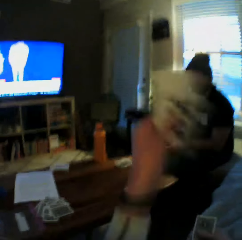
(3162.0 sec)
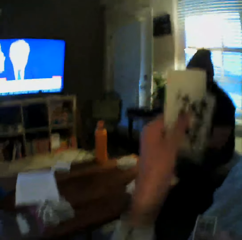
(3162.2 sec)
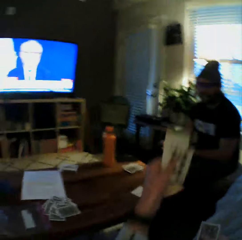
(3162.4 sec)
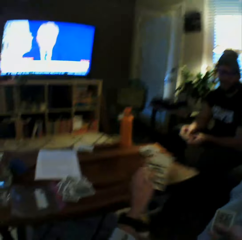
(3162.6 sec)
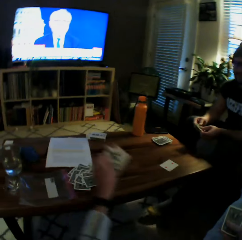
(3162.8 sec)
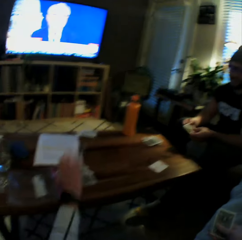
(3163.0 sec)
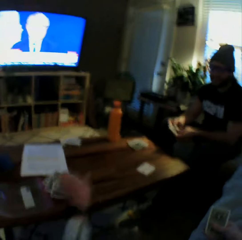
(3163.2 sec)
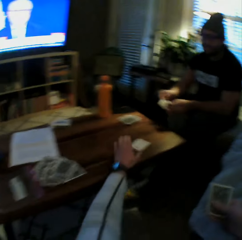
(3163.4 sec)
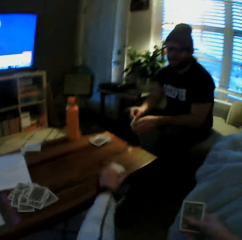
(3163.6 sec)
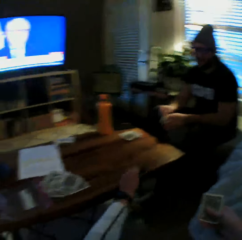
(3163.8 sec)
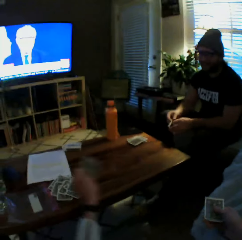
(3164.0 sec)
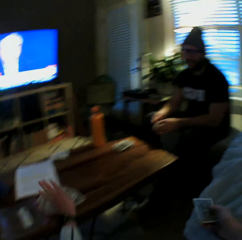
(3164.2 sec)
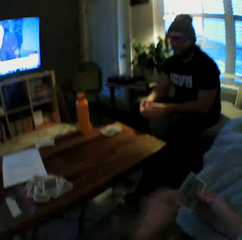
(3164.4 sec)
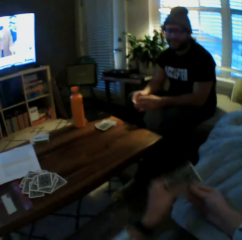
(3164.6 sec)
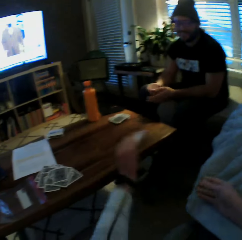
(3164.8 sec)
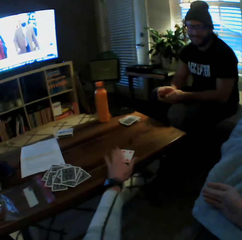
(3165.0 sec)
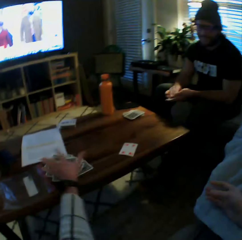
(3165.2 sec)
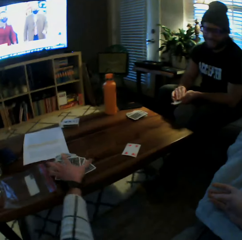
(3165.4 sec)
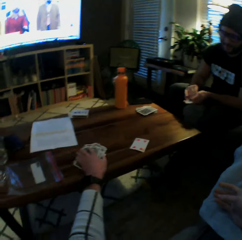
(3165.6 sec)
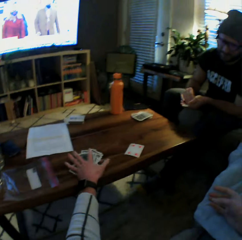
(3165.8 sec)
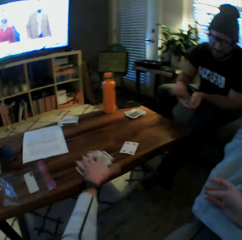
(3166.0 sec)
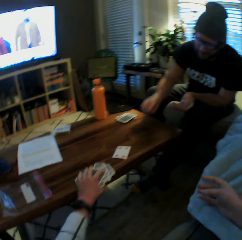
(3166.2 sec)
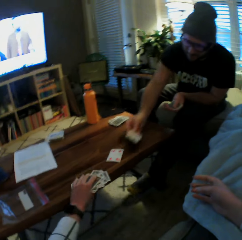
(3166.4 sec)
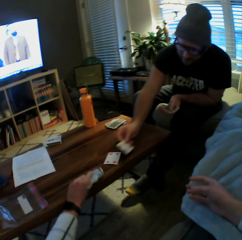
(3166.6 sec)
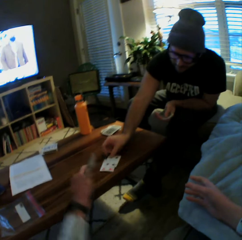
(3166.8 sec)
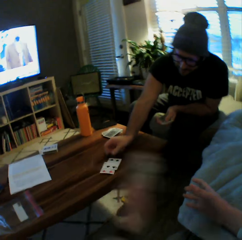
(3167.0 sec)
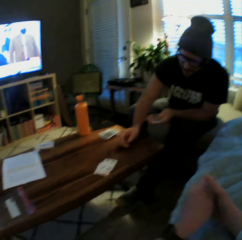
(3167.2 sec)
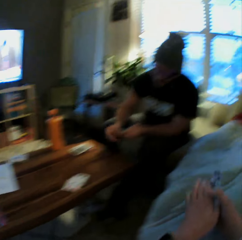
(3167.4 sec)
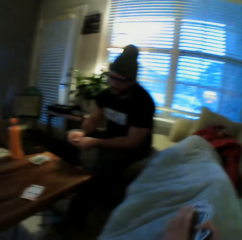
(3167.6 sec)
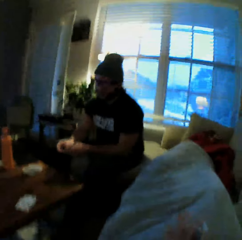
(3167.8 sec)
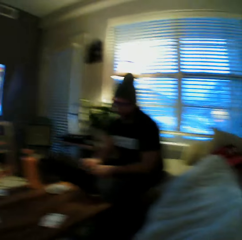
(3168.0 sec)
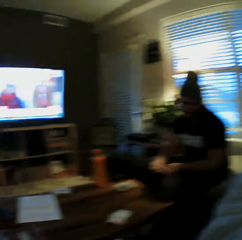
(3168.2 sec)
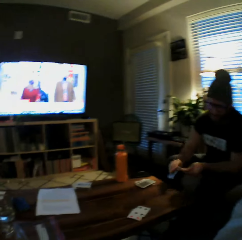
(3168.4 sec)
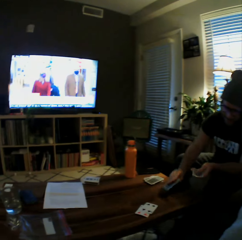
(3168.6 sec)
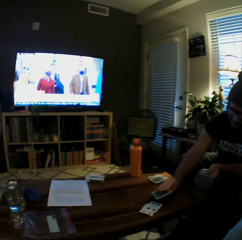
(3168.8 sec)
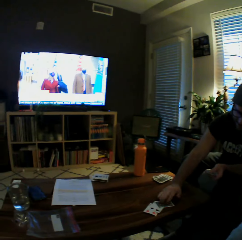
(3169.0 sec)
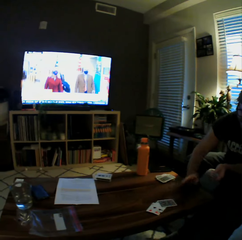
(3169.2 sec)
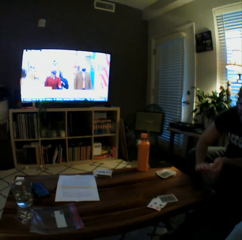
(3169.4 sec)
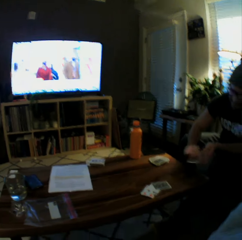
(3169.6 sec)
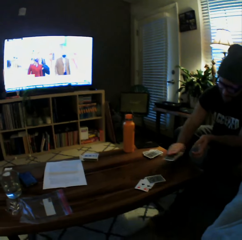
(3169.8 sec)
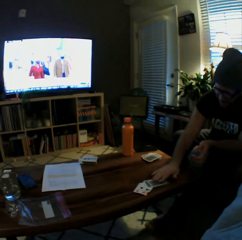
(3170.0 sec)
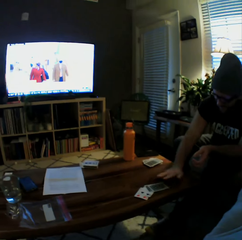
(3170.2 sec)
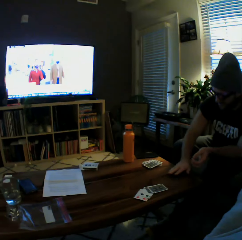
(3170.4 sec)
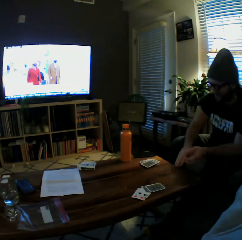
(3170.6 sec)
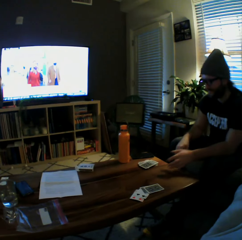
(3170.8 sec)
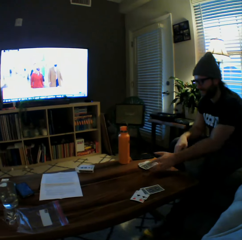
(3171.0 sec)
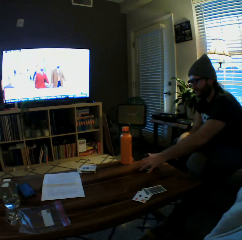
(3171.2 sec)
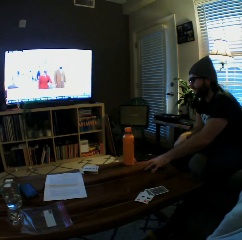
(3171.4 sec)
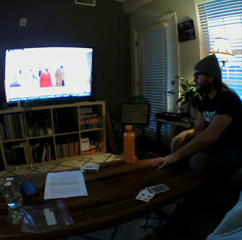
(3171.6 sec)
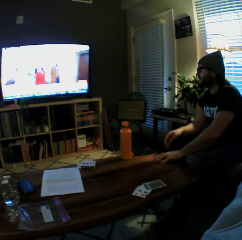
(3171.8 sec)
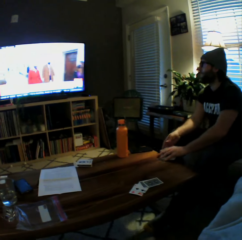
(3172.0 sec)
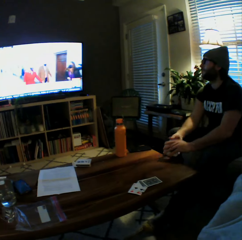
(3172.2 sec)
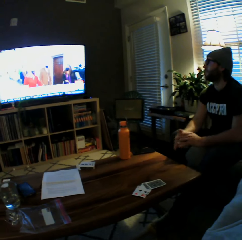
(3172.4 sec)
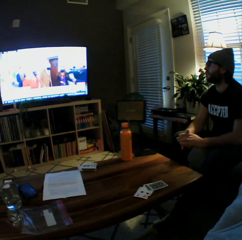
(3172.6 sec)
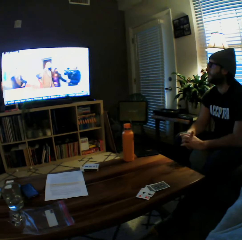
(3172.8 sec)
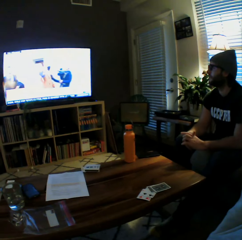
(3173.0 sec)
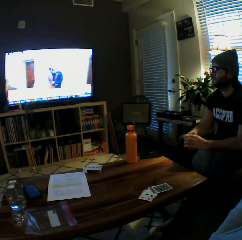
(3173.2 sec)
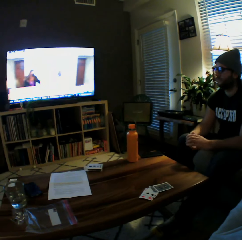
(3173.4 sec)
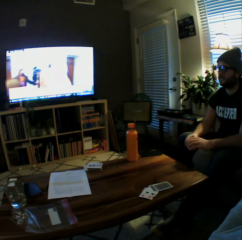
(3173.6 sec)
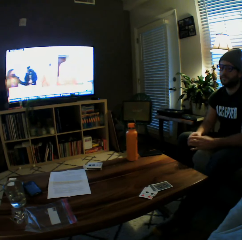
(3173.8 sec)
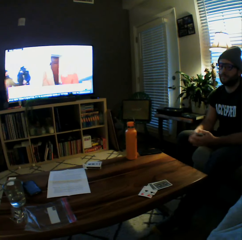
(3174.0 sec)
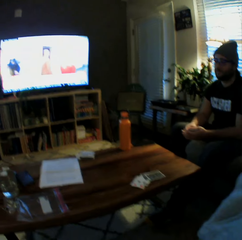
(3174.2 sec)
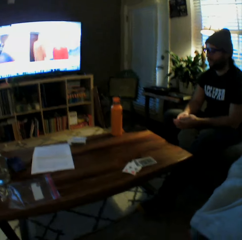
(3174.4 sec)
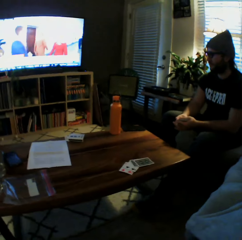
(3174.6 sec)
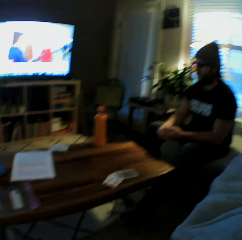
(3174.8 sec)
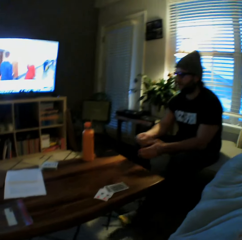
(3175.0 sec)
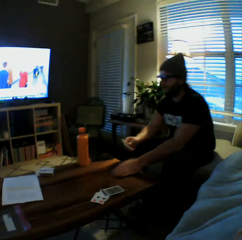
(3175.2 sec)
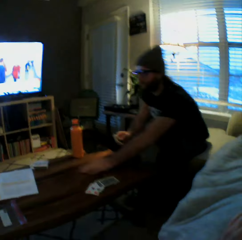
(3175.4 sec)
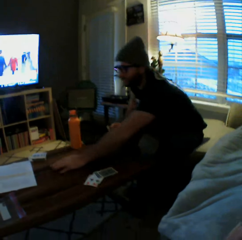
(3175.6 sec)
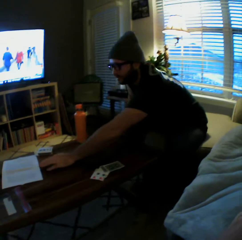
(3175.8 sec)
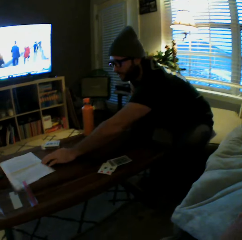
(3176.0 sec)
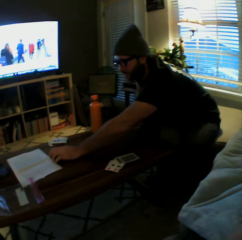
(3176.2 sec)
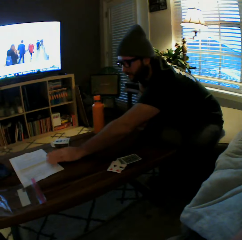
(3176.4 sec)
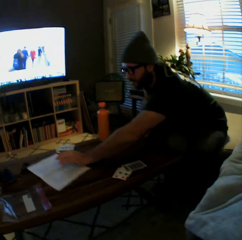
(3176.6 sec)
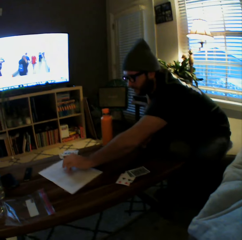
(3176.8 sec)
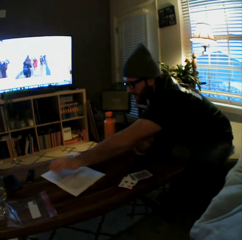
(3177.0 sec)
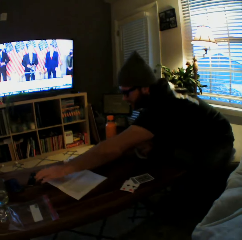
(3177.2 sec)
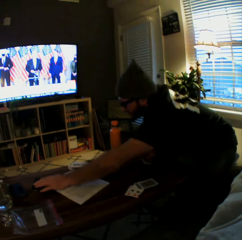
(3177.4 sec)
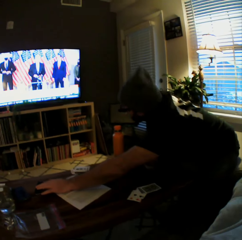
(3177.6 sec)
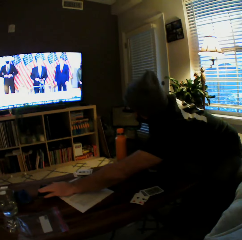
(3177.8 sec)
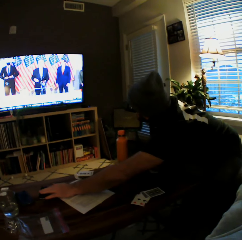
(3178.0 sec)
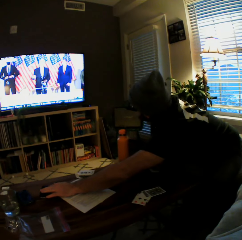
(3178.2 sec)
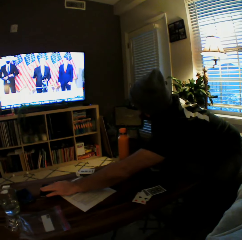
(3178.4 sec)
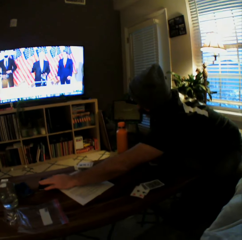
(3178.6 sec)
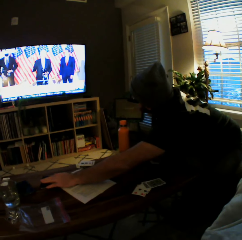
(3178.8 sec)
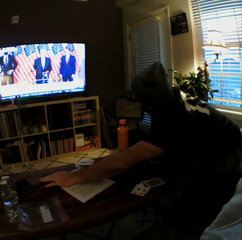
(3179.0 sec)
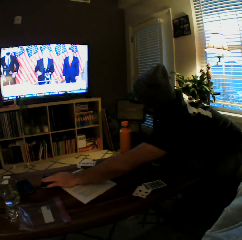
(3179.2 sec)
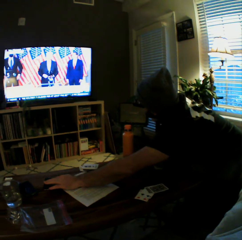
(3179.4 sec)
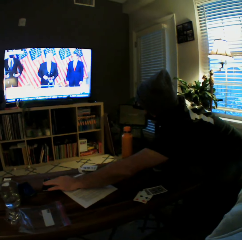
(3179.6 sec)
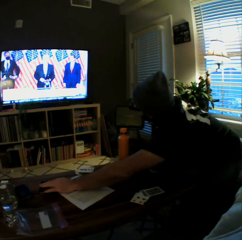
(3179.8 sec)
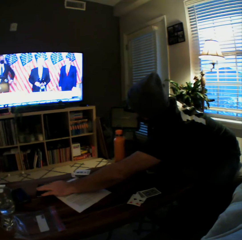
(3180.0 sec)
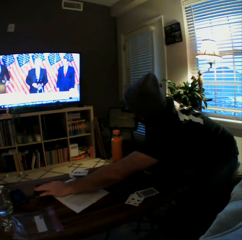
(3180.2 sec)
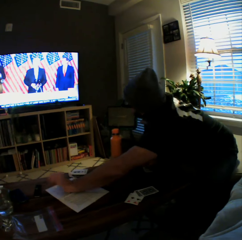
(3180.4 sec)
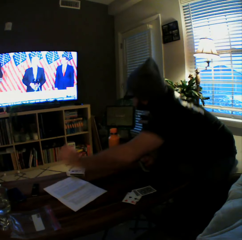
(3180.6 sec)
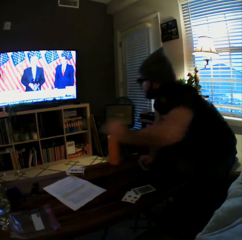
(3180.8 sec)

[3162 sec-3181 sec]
The camera wearer drops the cards on the table with her left hand, picks the cards from the table with her left hand, drops the cards on the table with her left hand, and plays another card on the table with her left hand. A man puts a card on the table. The camera wearer picks the set of cards from the table with her left hand and transfers the set of cards from her left hand to her right hand. The man plays another card on the table with his left hand. He plays another card on the table with his left hand again. The man picks some cards from the table with his right hand, stretches his hand, adjusts a sheet of paper on the table with his right hand, and operates a remote on the table with his right hand.

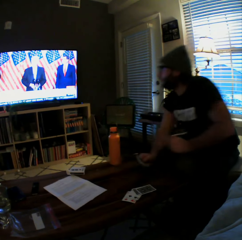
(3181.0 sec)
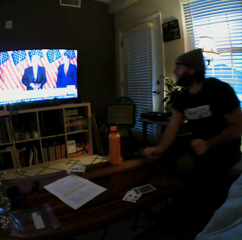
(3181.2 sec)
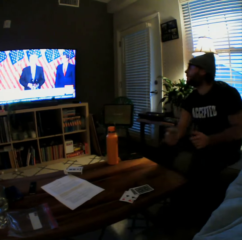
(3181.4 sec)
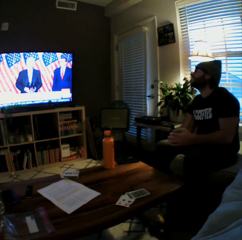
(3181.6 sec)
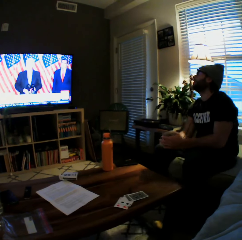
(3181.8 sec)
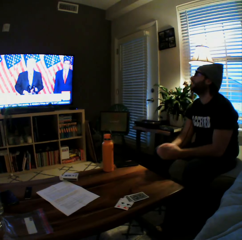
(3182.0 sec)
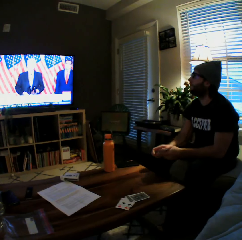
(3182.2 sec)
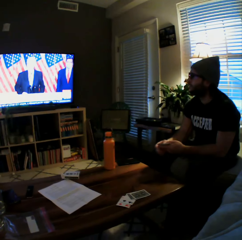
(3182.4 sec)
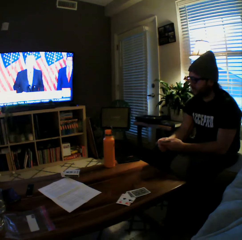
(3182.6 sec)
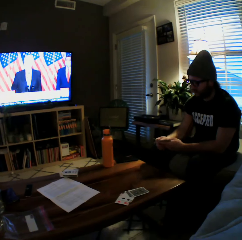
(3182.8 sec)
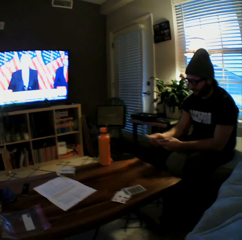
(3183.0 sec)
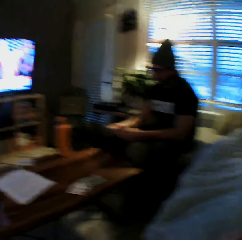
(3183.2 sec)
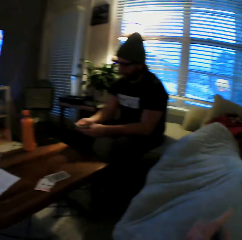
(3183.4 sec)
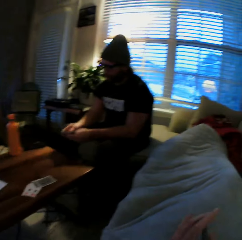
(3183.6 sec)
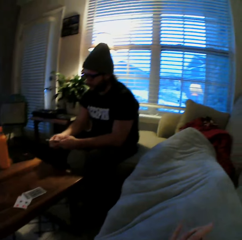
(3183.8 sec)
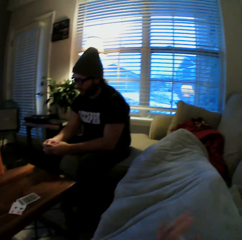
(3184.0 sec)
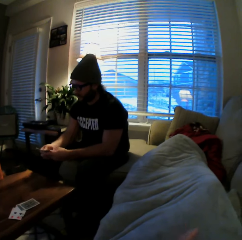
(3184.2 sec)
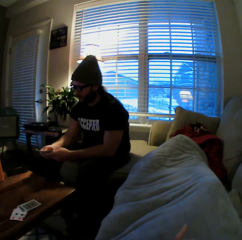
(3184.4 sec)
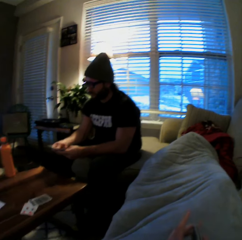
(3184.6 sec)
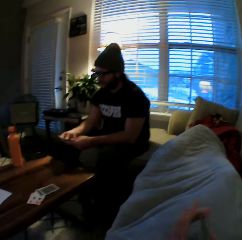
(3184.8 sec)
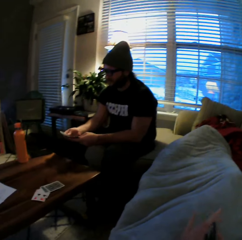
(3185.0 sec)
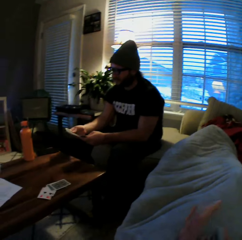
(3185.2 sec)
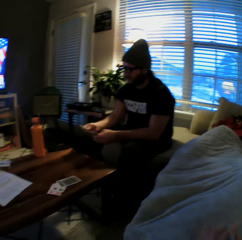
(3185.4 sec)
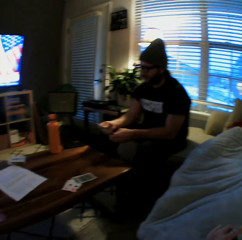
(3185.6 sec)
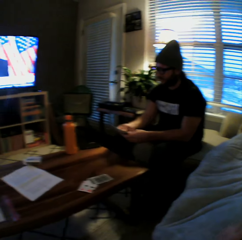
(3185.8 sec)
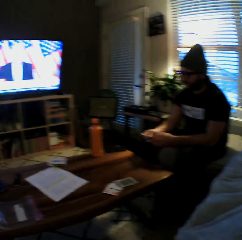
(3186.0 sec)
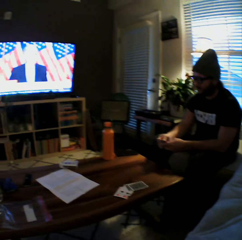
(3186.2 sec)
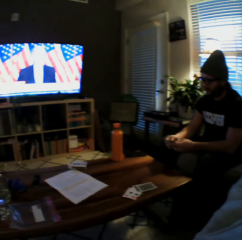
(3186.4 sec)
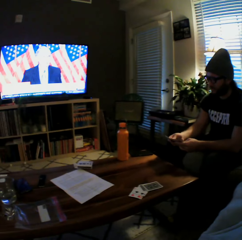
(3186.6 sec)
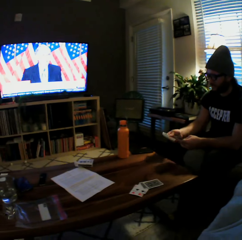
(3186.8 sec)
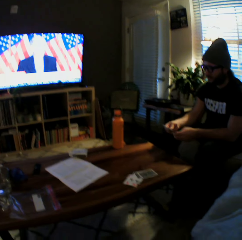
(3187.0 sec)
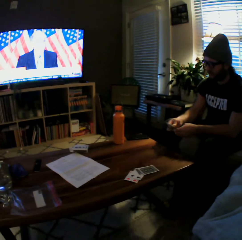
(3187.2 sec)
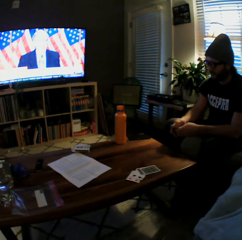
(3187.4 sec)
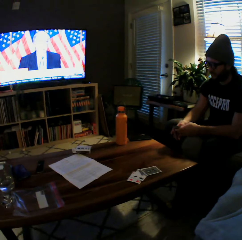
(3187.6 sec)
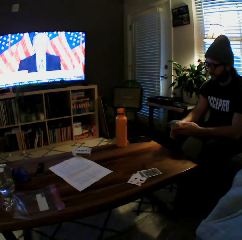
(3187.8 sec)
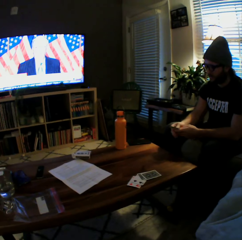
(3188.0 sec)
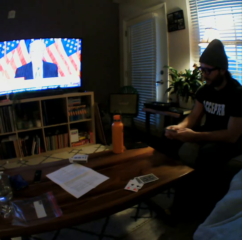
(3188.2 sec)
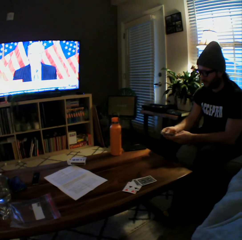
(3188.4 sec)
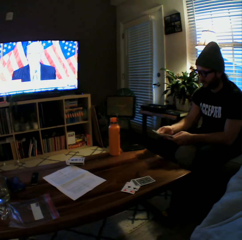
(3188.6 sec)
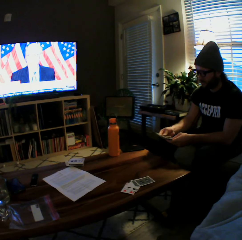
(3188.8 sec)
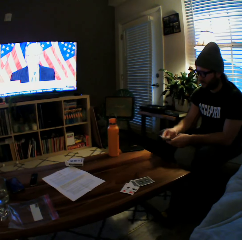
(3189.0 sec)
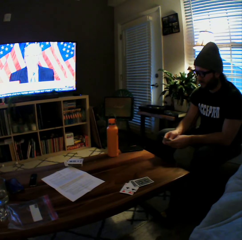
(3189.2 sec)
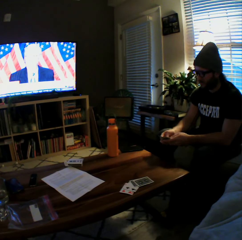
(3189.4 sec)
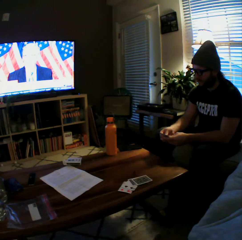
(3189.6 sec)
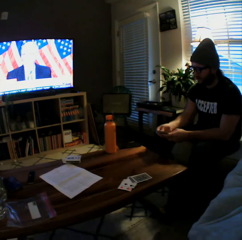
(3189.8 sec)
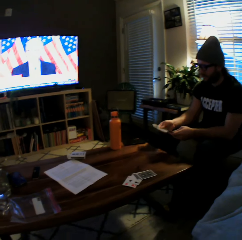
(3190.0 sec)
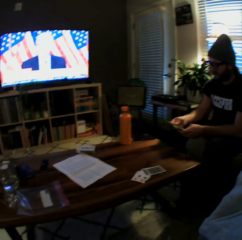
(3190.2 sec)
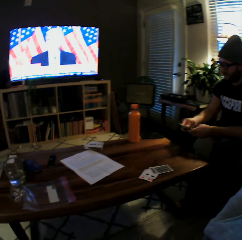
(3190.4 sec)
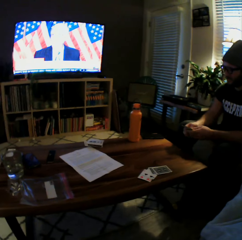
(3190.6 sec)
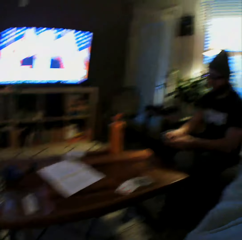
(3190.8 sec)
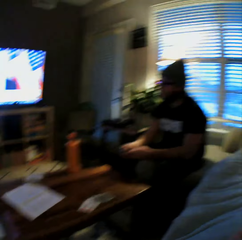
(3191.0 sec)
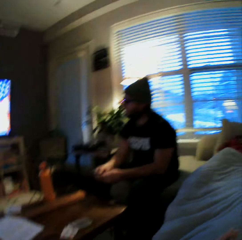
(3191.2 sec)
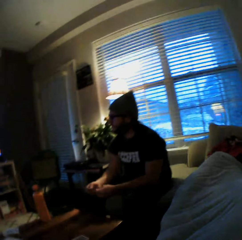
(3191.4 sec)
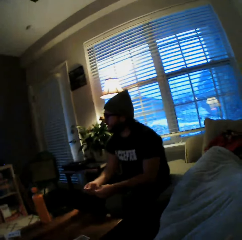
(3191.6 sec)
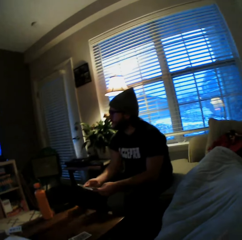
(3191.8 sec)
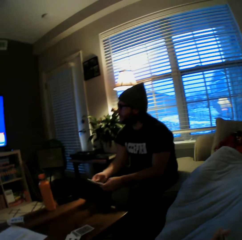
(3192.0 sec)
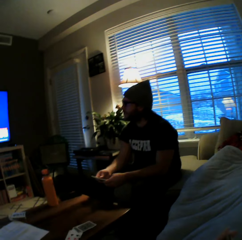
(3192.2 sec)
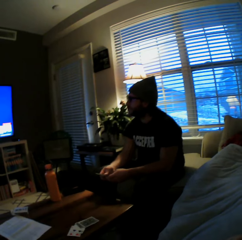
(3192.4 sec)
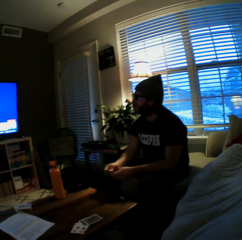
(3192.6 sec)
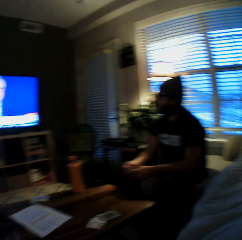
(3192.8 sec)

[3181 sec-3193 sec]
The man shuffles some cards with both hands. The camera wearer shuffles the cards.
